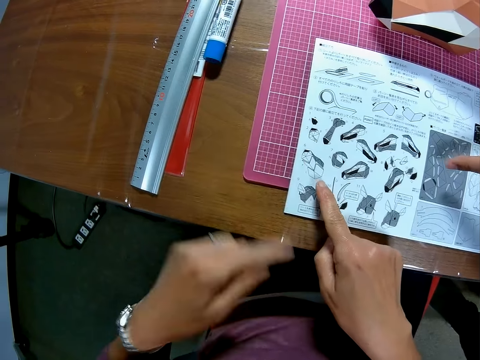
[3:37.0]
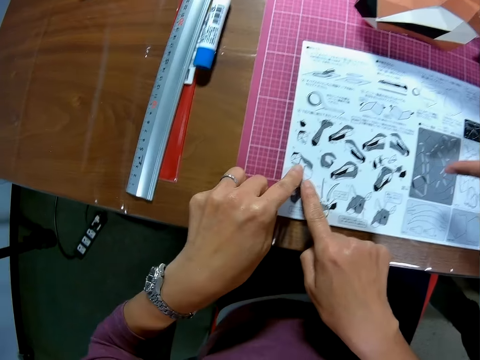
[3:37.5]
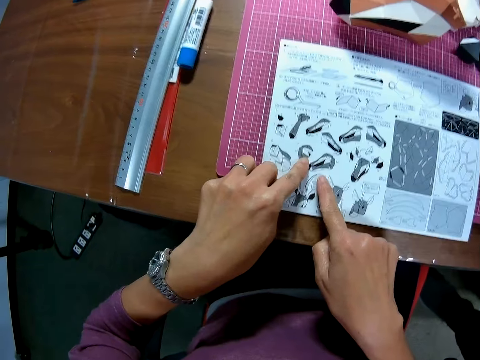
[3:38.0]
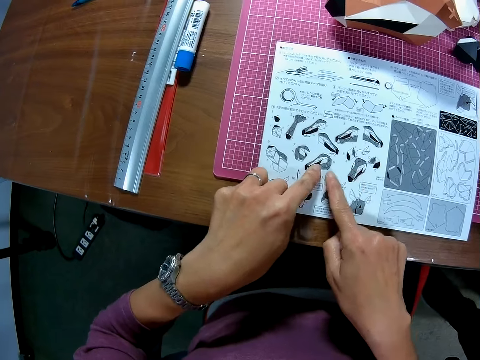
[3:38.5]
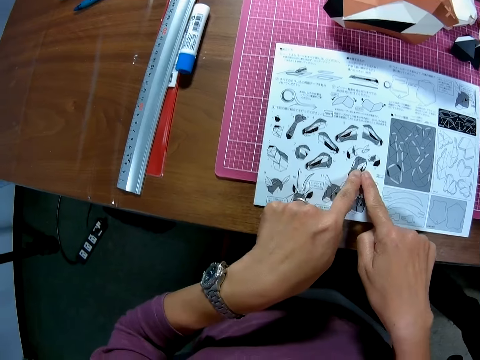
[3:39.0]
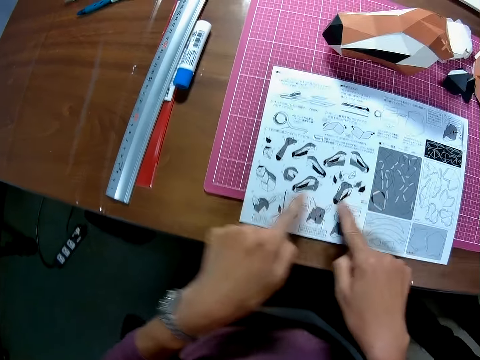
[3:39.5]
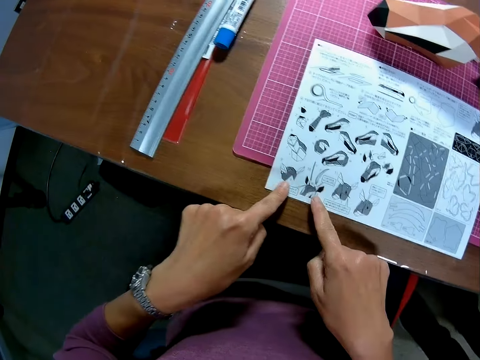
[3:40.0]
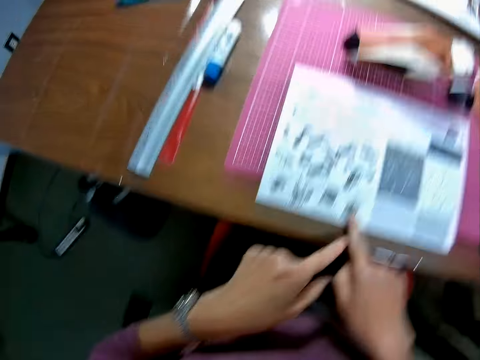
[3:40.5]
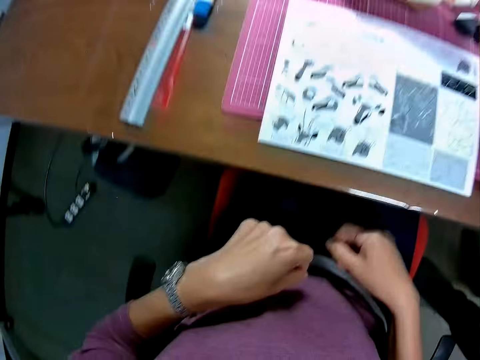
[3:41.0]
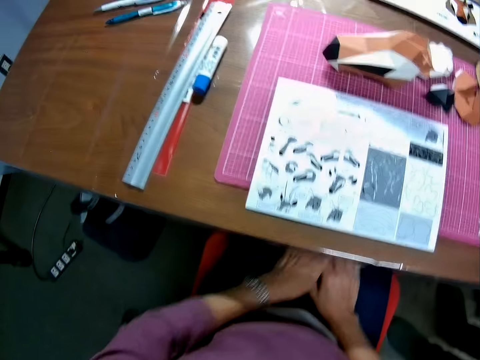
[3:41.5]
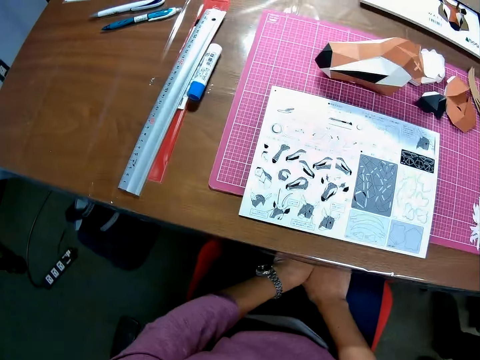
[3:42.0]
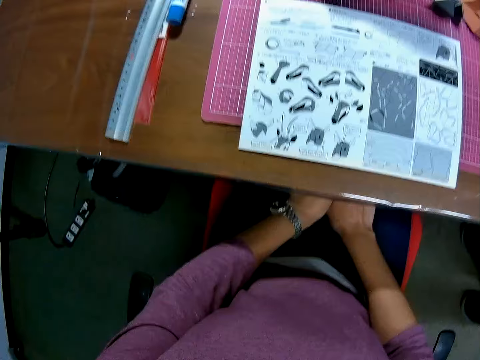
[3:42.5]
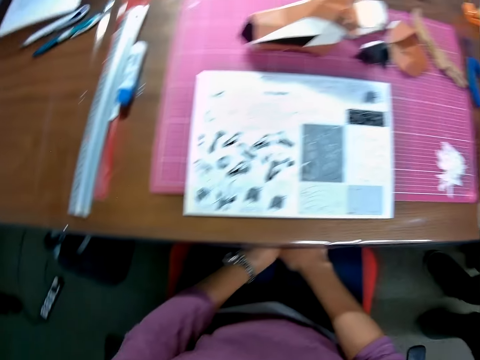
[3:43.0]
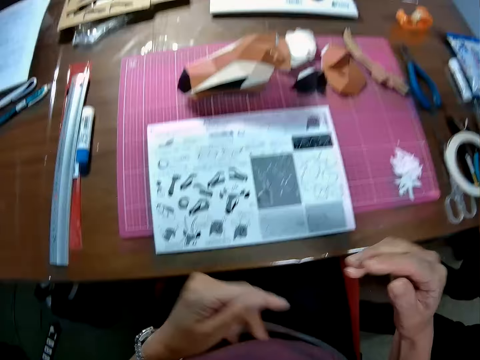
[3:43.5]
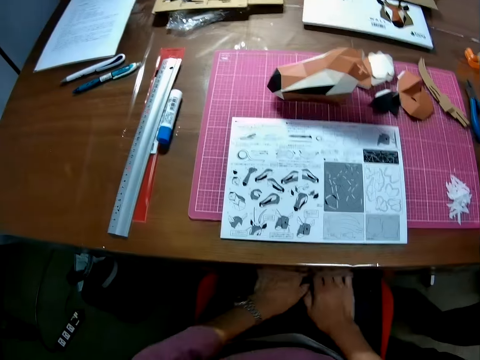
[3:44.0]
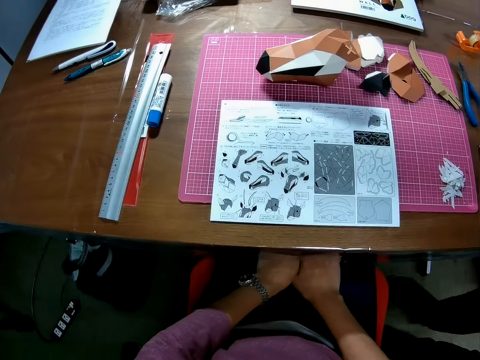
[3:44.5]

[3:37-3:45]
The camera wearer points at the manual. They point at the manual again. They touch the papercraft manual booklet on the table. They move the fingers. They put the hands on the lap. A man converses with the camera wearer. The camera wearer looks at the manual. The man moves the leg. The camera wearer moves the hands. They converse with the man.
